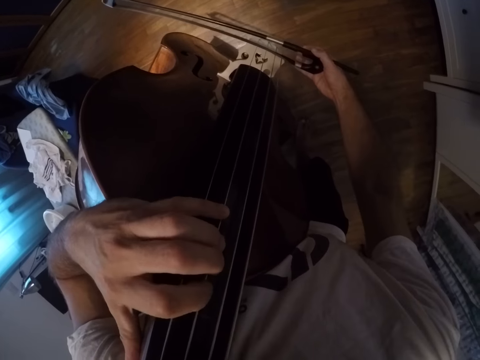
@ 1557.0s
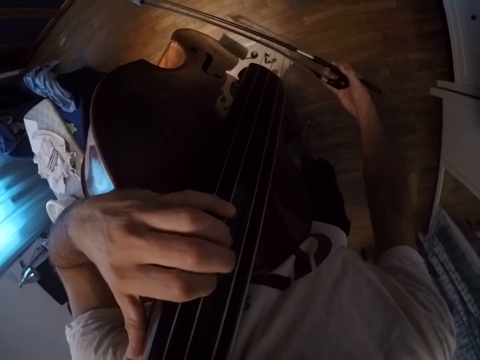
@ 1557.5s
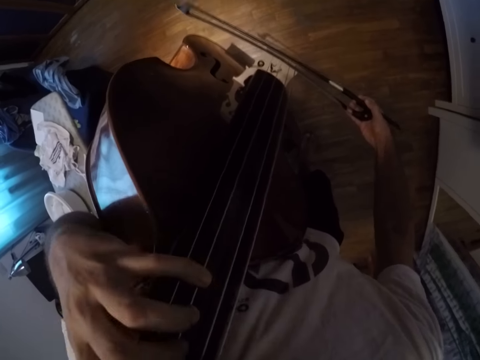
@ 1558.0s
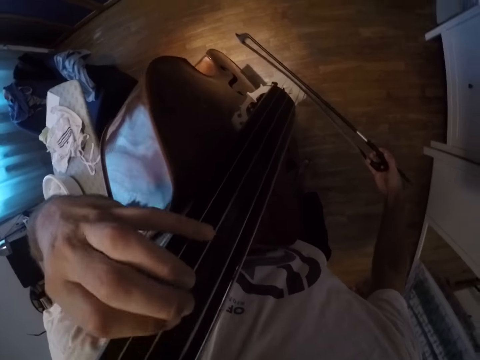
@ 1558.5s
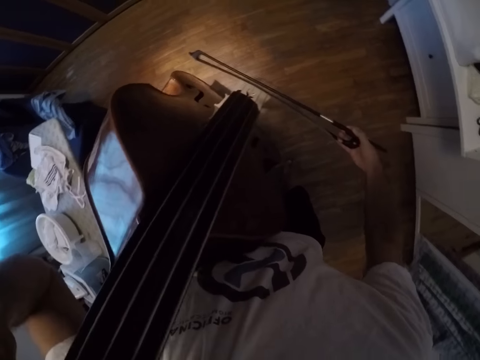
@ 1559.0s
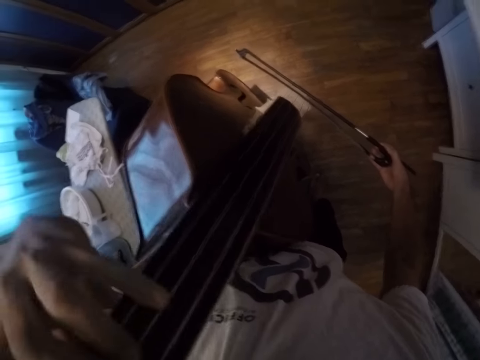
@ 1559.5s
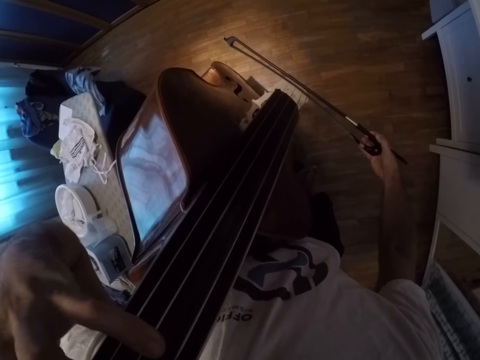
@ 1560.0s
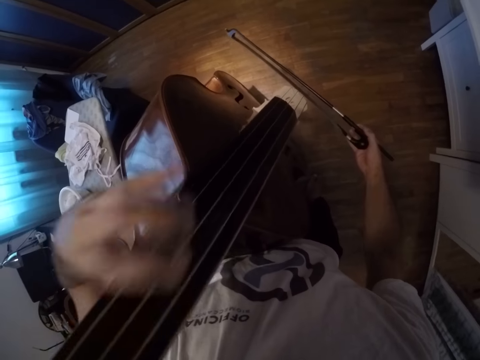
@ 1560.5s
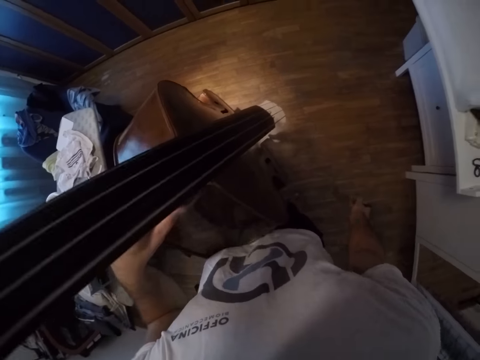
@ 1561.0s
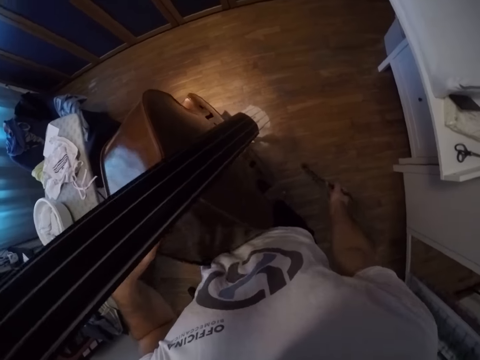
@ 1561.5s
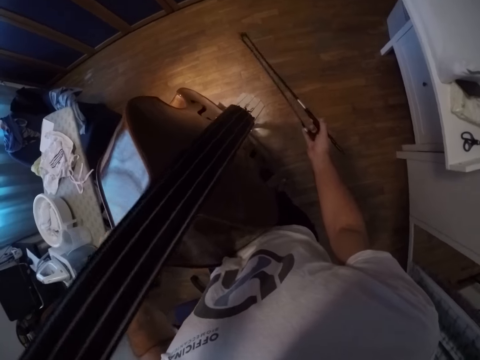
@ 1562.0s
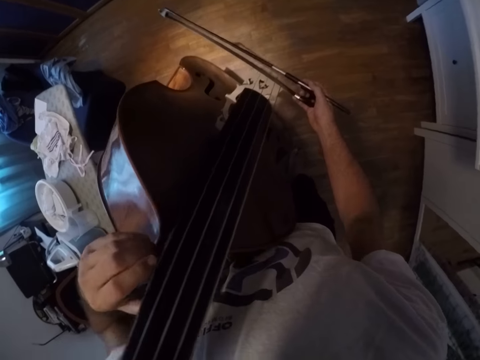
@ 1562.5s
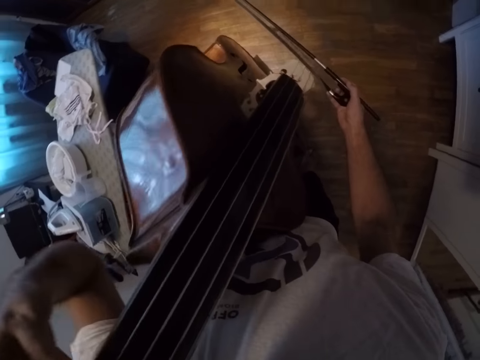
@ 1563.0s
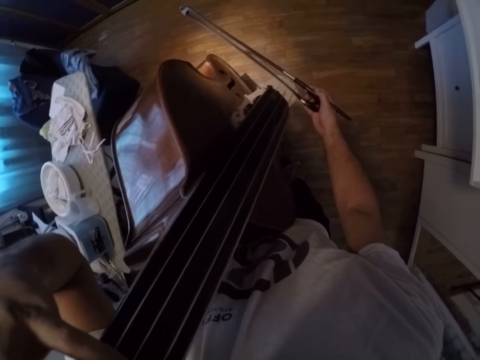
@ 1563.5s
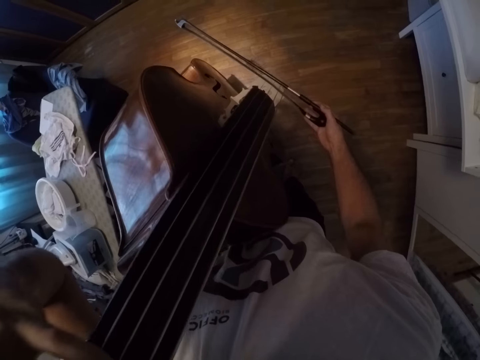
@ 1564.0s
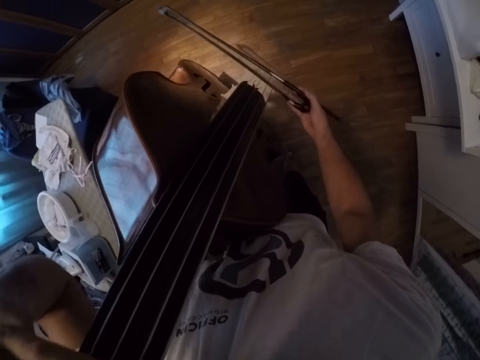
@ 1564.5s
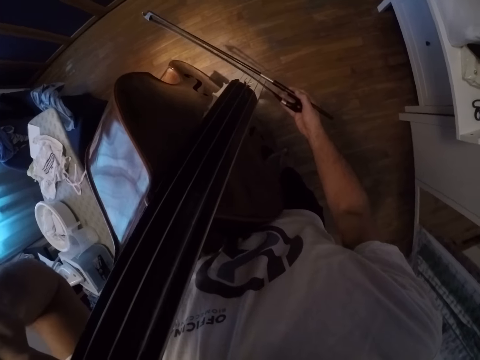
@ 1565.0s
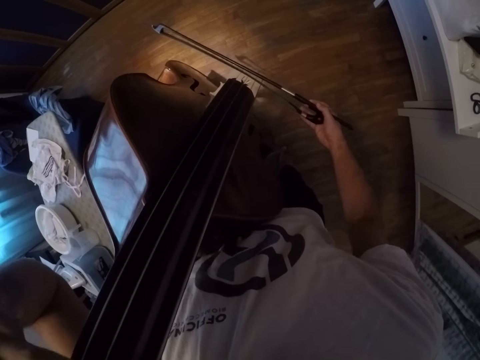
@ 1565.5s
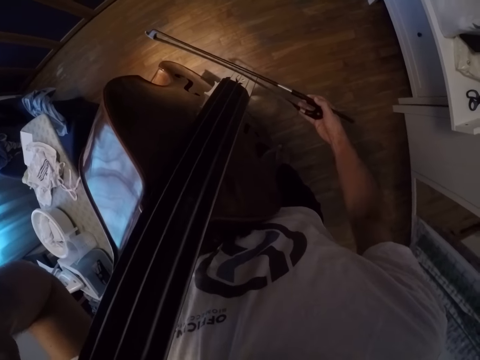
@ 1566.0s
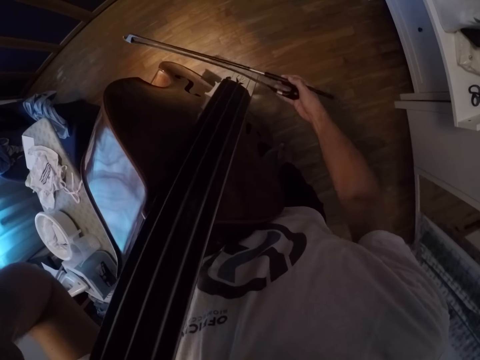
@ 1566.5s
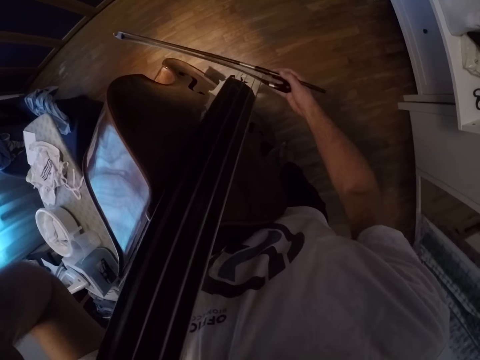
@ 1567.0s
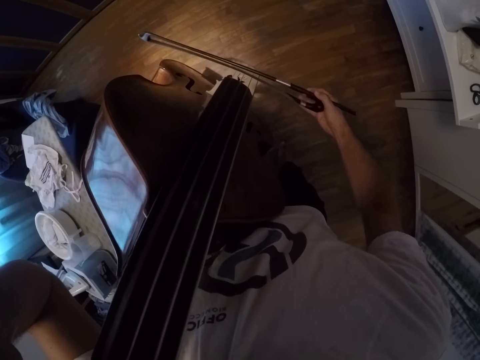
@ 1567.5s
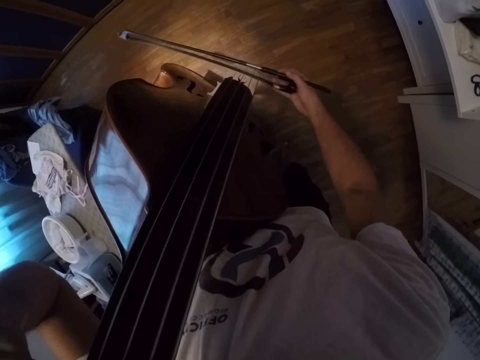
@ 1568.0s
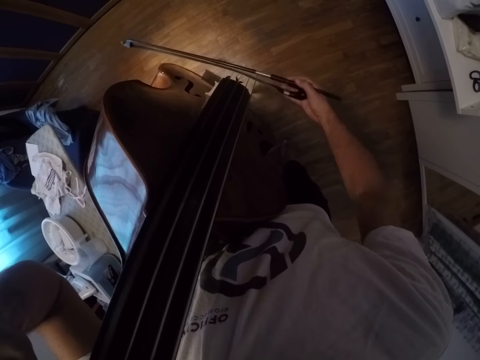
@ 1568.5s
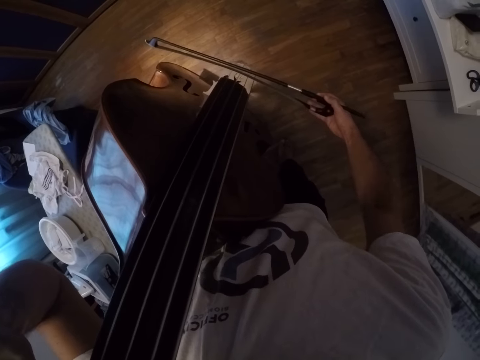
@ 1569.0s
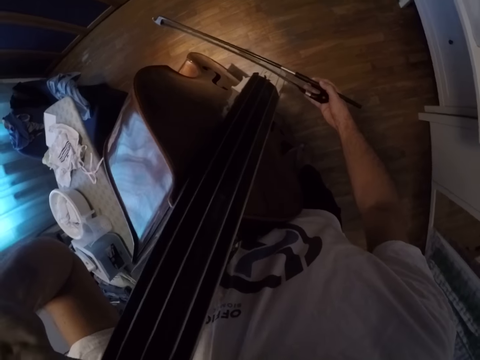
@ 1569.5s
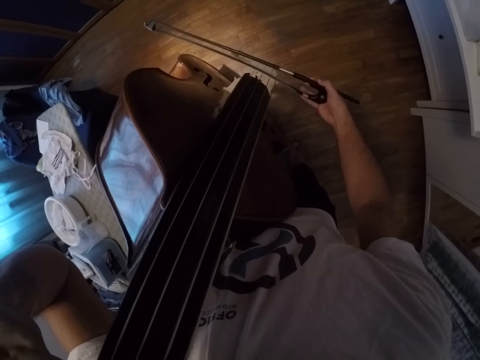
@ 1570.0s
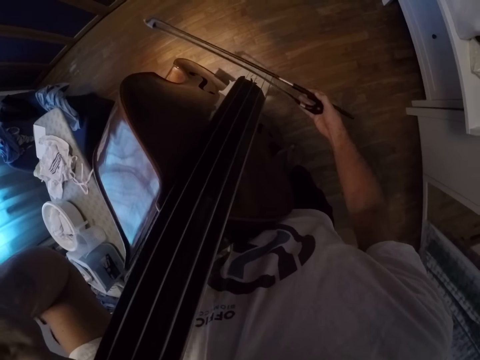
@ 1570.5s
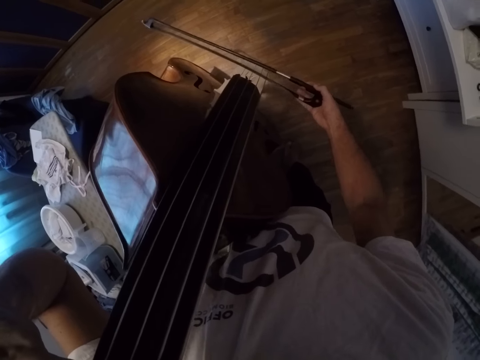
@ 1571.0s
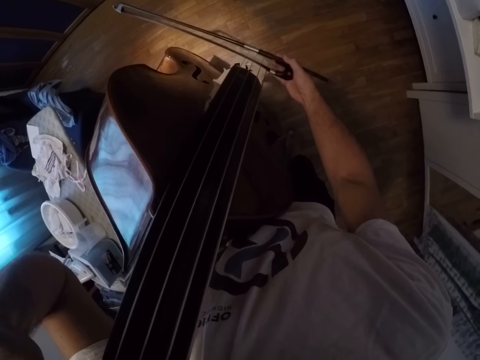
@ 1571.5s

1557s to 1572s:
The camera wearer stops playing the violin or cello. They play the cello with a bow.

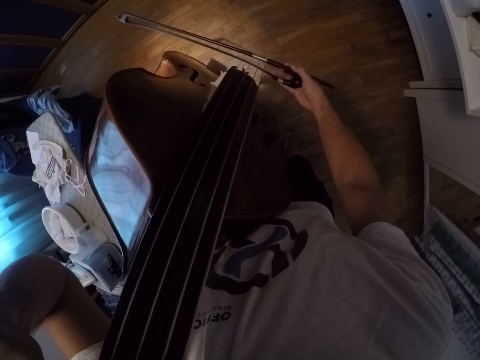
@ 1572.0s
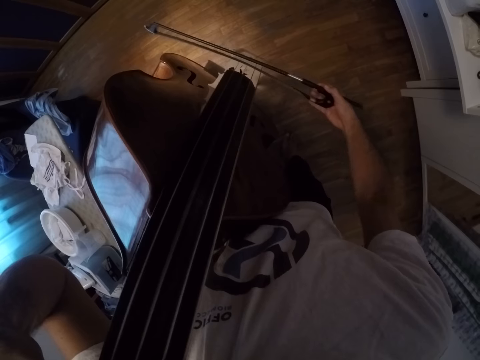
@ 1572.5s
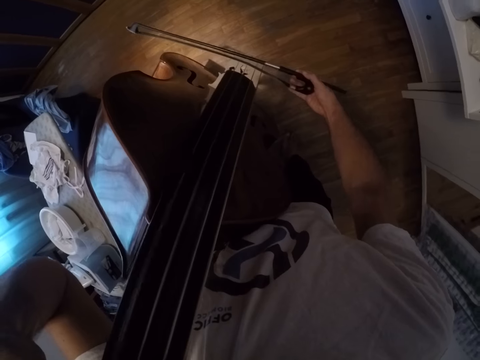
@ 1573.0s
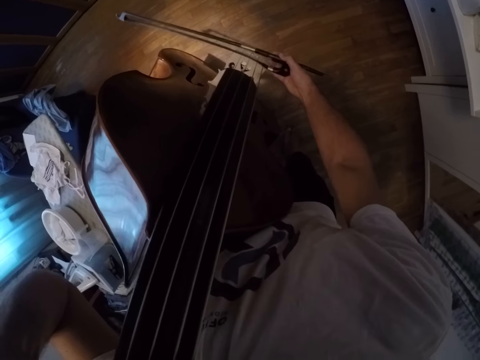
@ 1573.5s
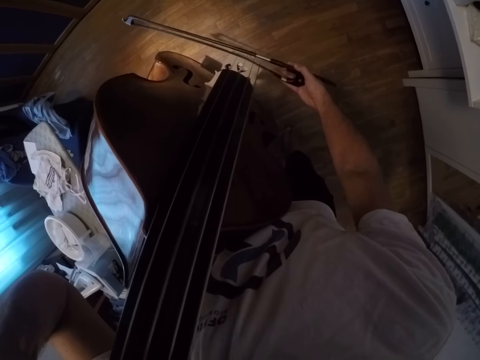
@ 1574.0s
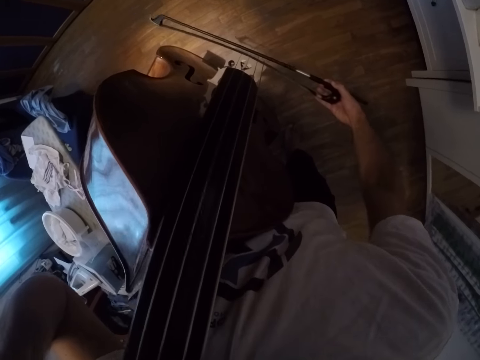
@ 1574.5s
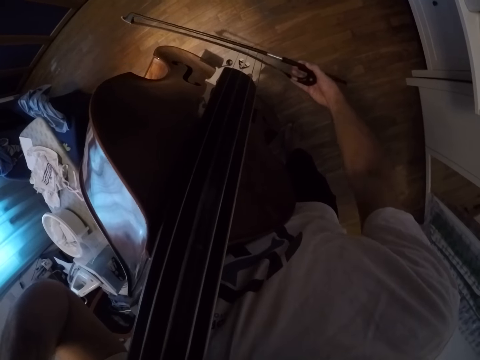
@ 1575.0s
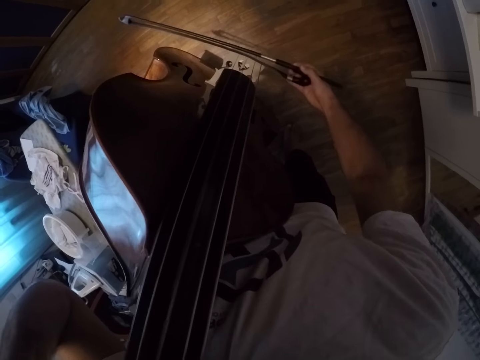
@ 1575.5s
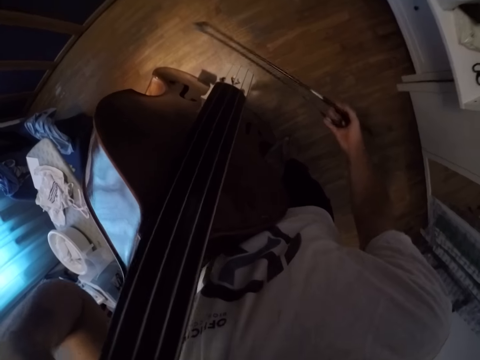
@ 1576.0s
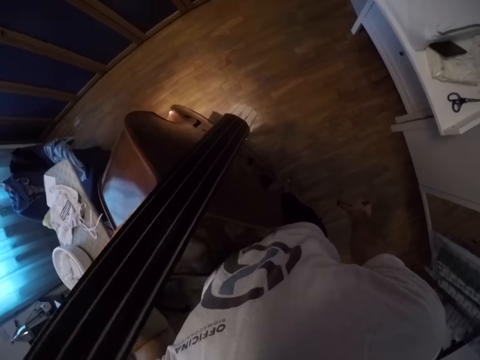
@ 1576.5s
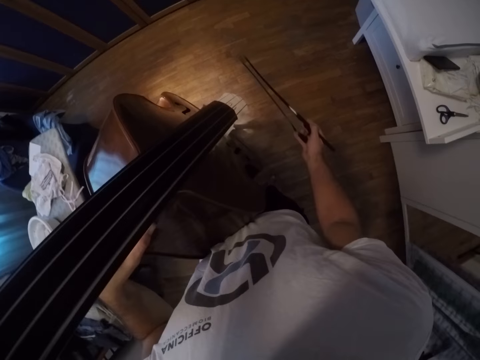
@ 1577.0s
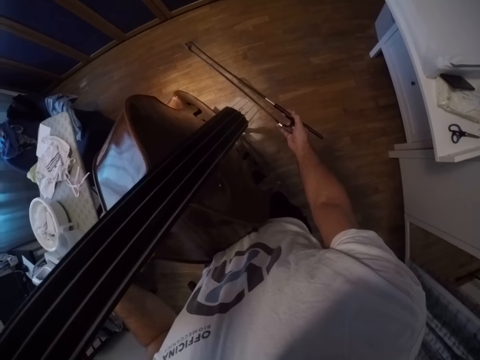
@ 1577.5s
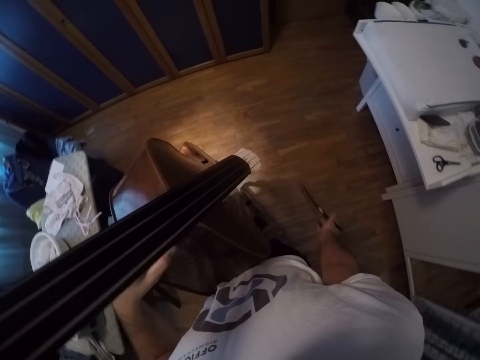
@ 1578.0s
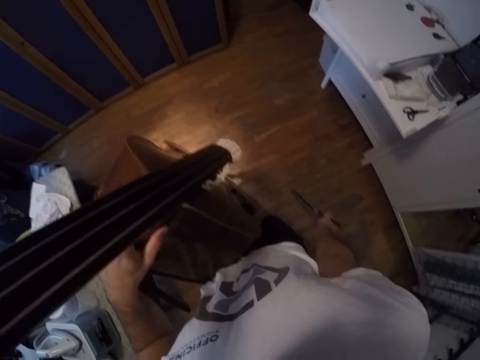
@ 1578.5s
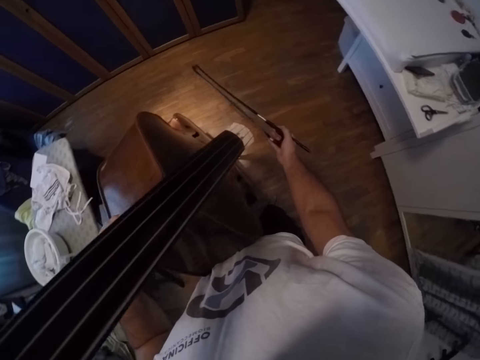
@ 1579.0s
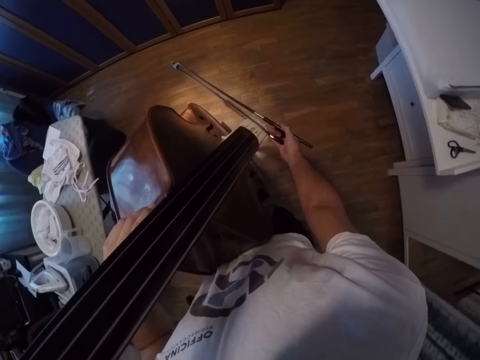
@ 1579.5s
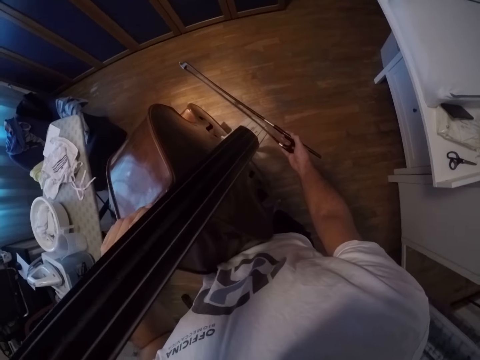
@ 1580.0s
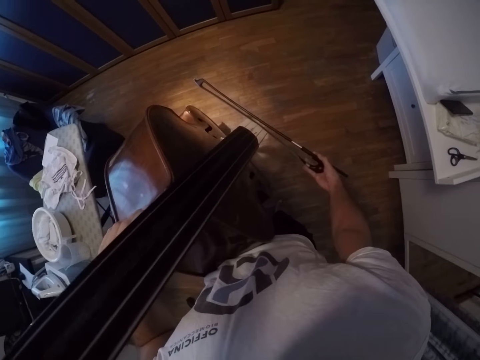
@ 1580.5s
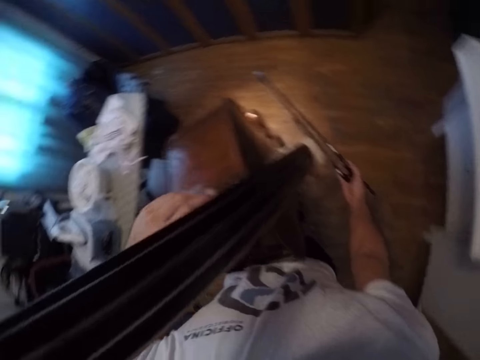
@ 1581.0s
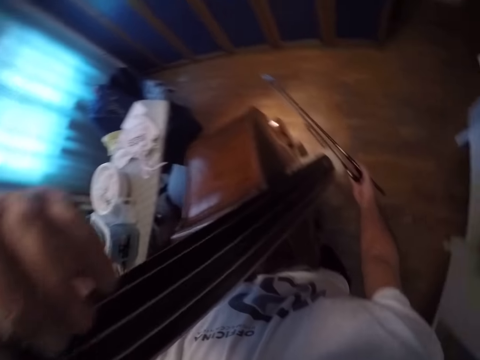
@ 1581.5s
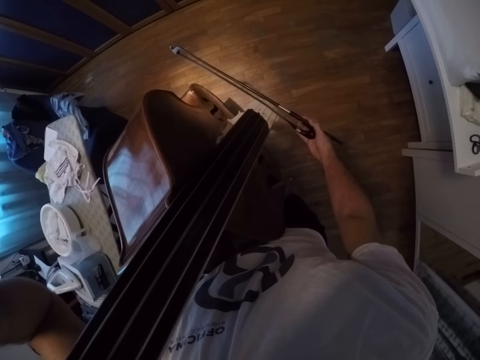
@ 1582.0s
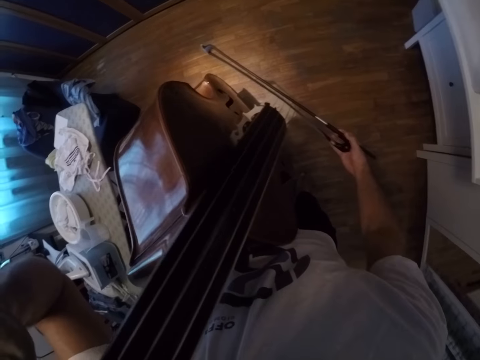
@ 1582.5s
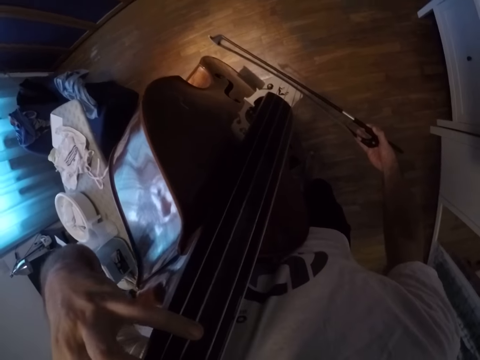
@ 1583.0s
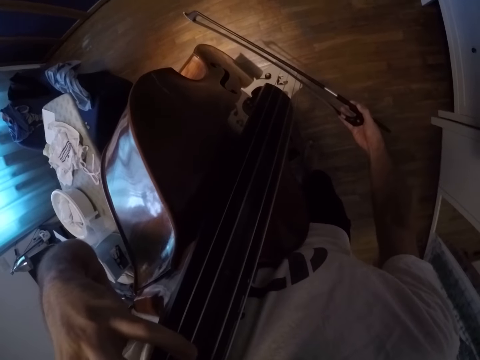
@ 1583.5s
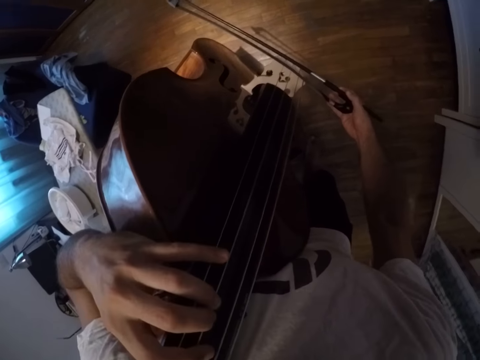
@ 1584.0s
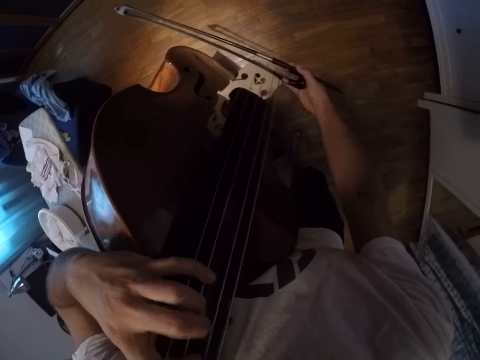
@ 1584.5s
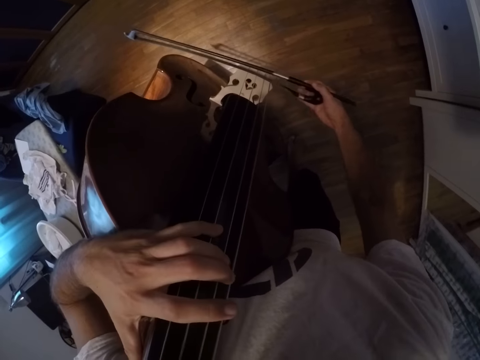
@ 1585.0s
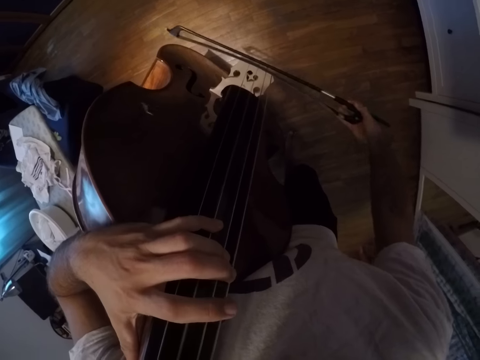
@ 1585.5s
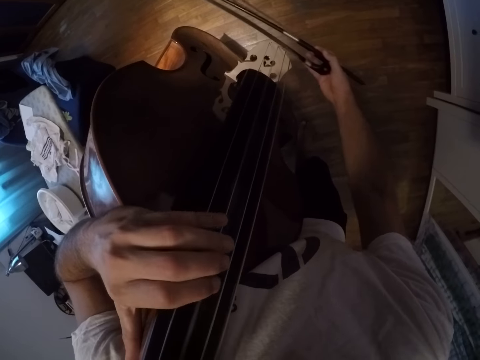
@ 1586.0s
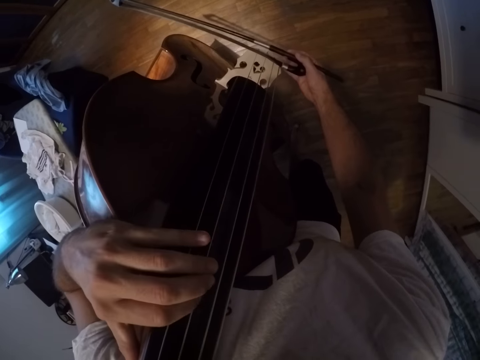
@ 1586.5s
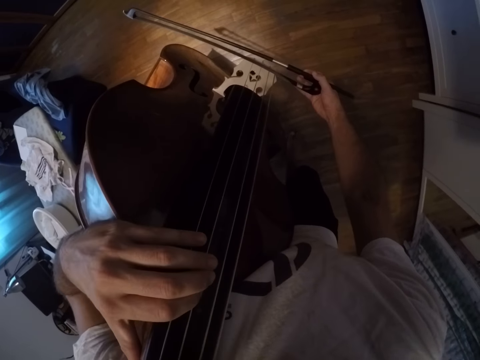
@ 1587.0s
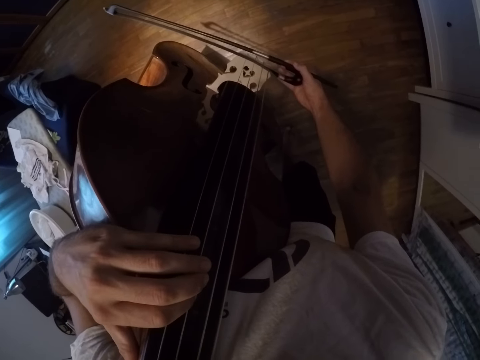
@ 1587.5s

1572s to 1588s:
The camera wearer holds the violin or cello. They stop playing the cello. They play the cello with a bow.
